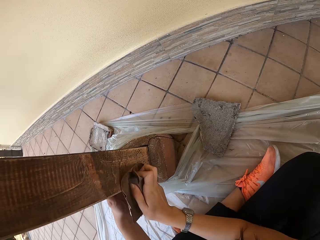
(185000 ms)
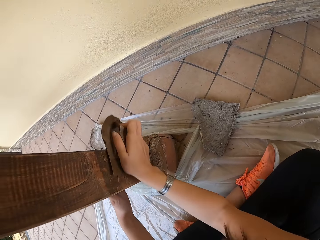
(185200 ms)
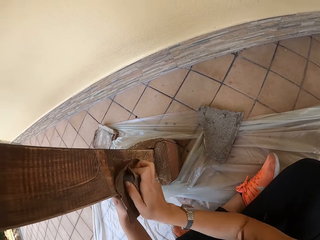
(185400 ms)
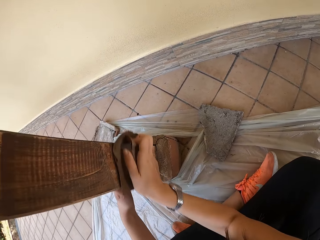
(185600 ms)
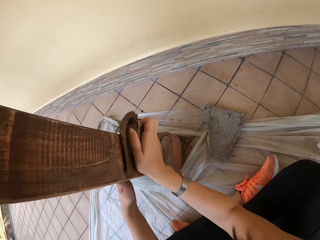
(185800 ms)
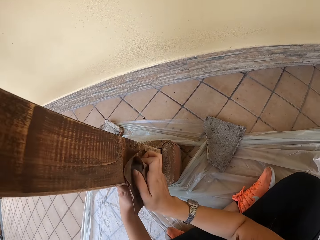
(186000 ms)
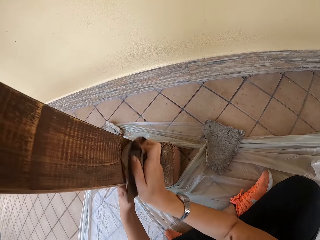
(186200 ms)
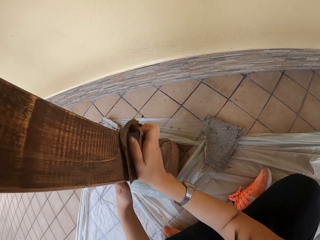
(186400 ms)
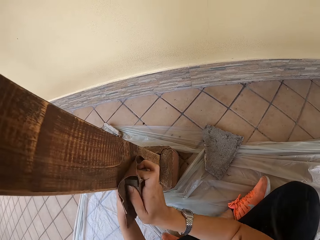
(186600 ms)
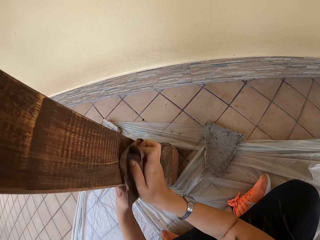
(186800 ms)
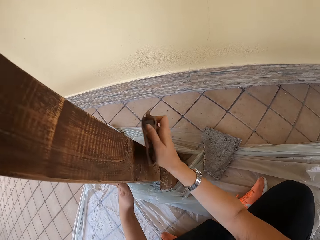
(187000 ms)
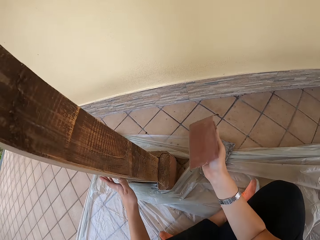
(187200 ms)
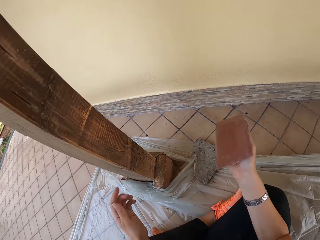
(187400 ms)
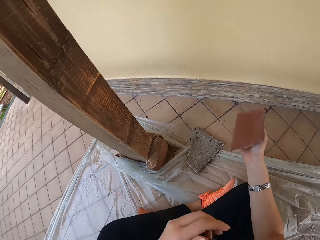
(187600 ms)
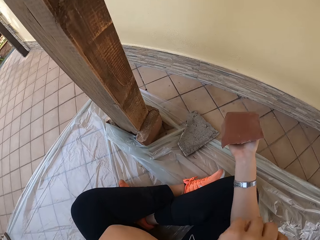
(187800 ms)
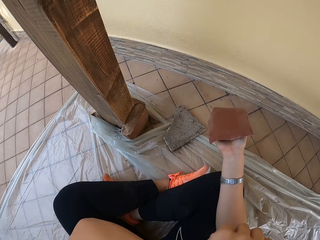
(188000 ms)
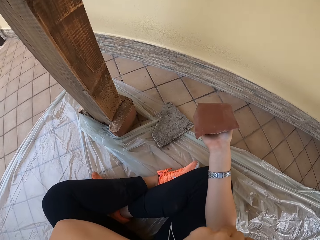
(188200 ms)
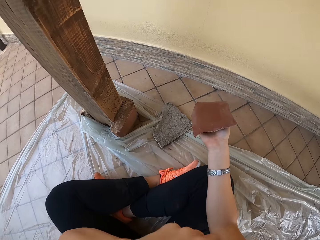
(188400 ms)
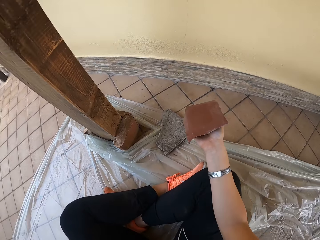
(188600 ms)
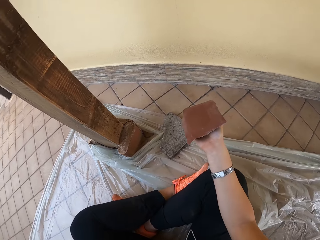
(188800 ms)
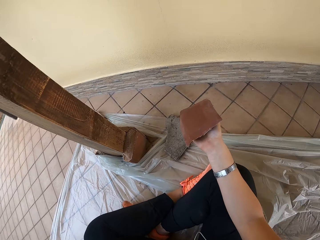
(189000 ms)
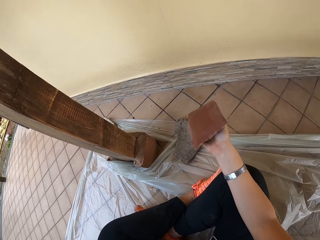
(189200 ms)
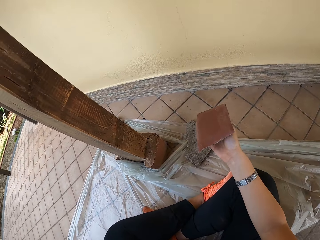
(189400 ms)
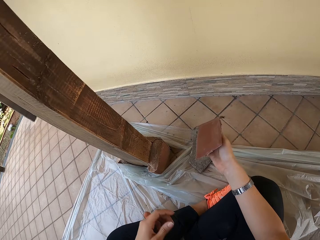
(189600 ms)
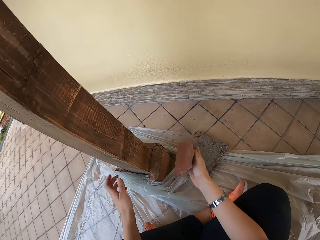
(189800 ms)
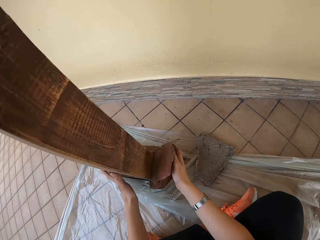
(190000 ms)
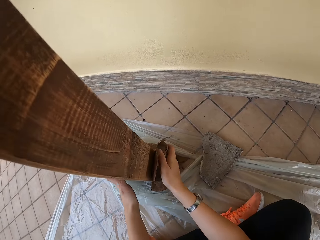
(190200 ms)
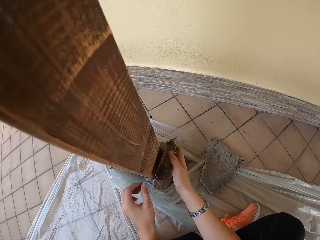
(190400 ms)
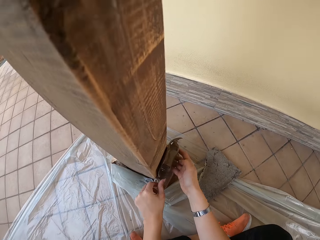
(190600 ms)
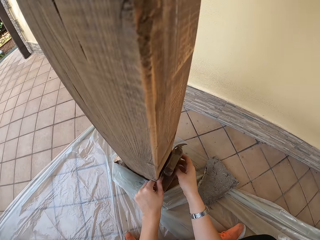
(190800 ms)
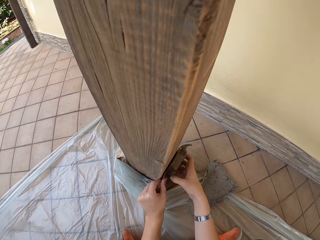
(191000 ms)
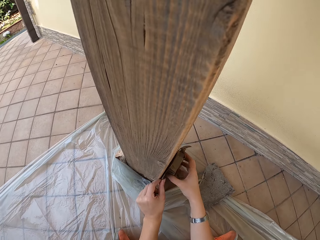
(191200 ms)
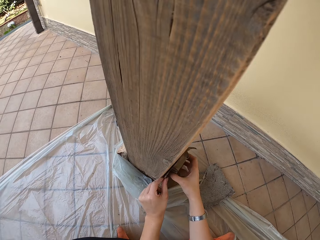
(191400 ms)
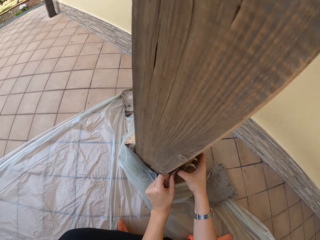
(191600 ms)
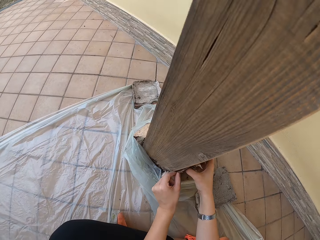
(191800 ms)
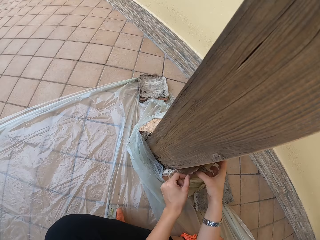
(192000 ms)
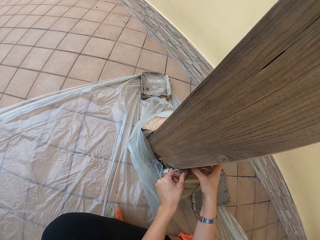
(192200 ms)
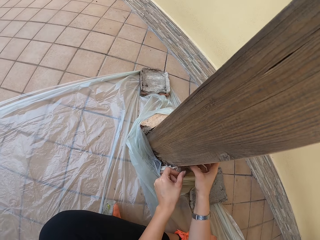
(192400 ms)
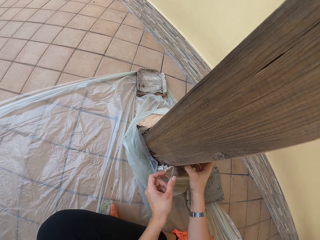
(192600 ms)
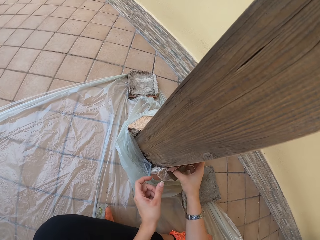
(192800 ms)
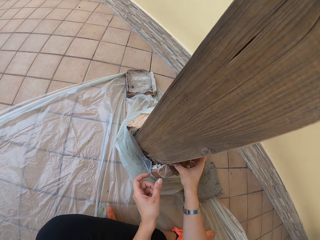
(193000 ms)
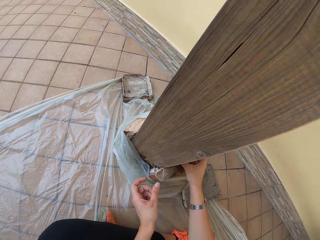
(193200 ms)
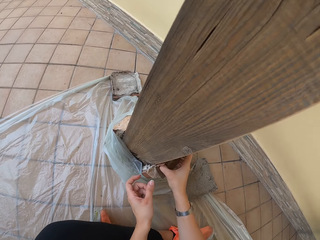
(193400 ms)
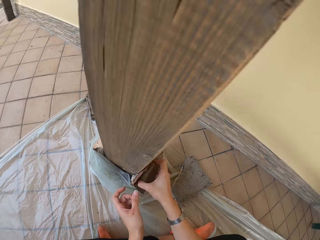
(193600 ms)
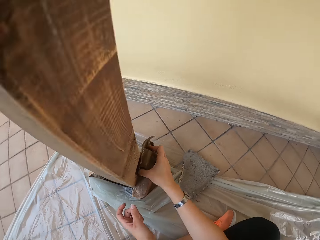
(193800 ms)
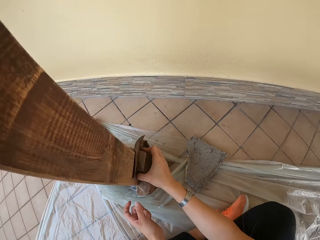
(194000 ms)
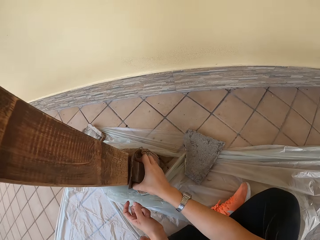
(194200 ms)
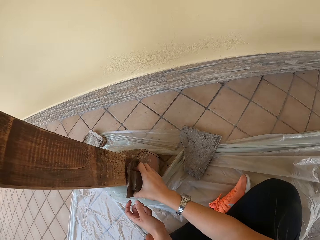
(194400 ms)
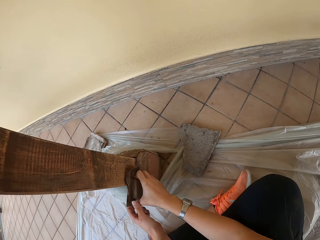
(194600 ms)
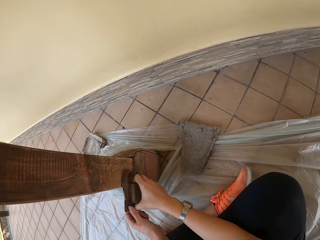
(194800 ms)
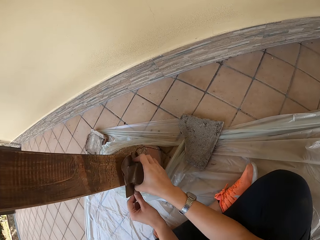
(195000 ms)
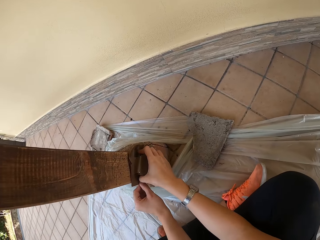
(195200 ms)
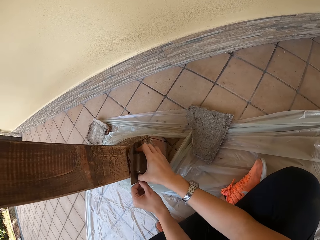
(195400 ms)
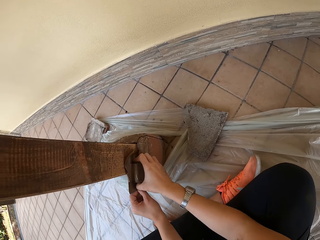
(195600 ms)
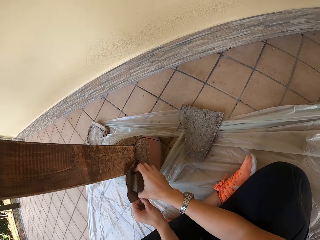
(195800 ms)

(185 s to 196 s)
The camera wearer pauses. She touches her face with her left hand. She places her left hand on the pillar. She smoothens the pillar with the sandpaper in both her hands.

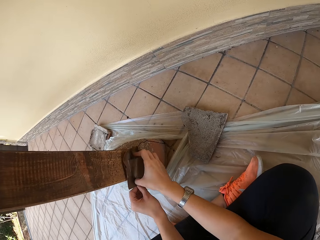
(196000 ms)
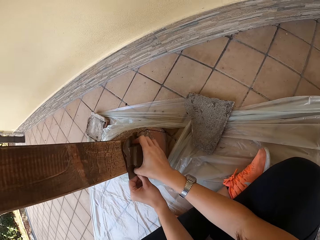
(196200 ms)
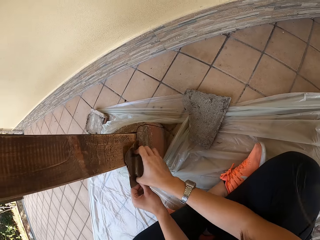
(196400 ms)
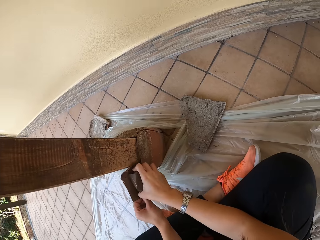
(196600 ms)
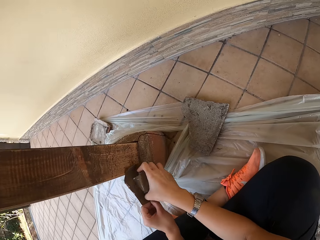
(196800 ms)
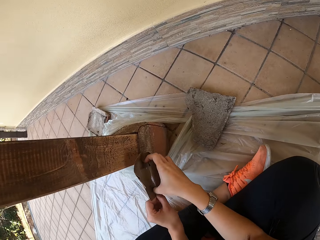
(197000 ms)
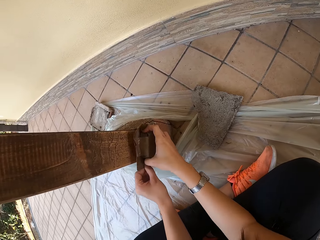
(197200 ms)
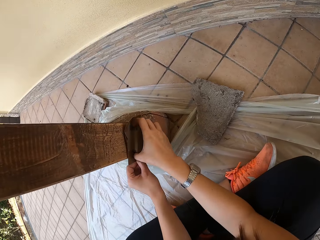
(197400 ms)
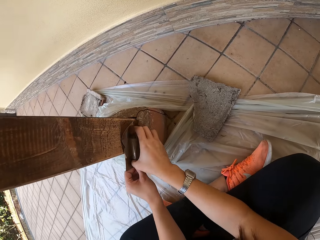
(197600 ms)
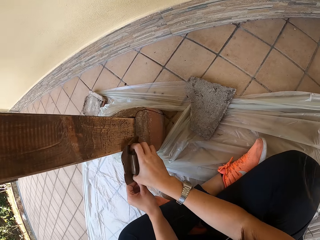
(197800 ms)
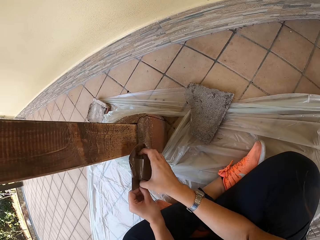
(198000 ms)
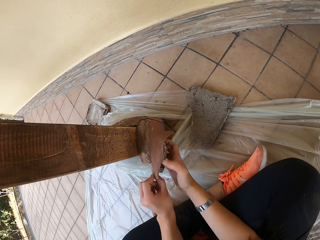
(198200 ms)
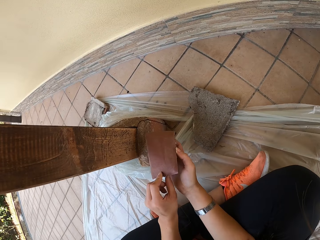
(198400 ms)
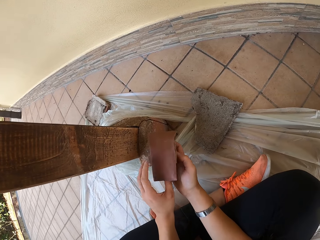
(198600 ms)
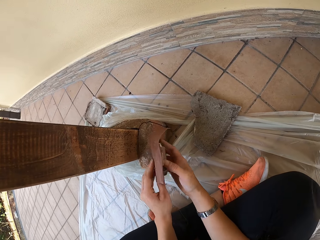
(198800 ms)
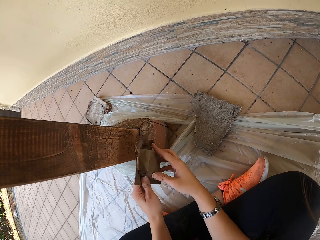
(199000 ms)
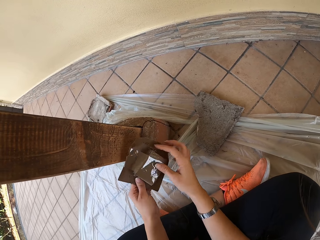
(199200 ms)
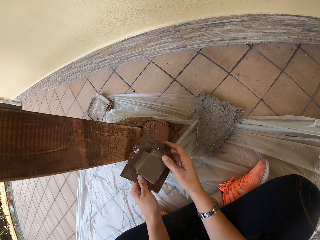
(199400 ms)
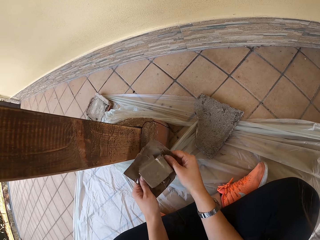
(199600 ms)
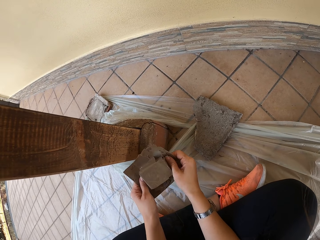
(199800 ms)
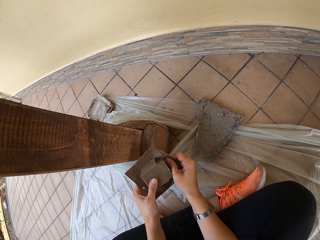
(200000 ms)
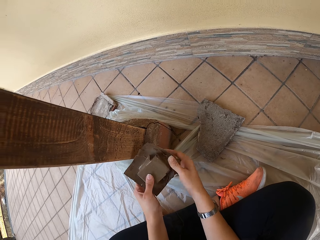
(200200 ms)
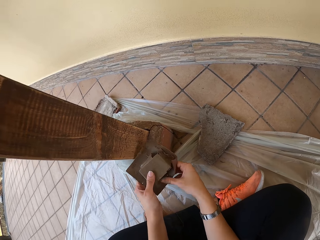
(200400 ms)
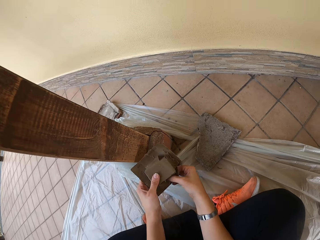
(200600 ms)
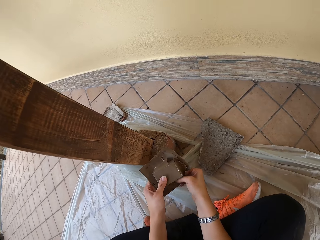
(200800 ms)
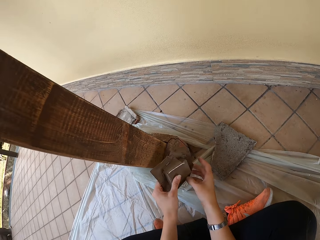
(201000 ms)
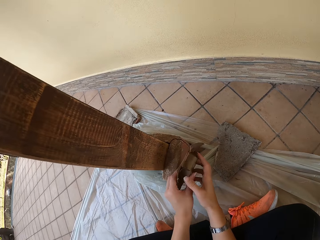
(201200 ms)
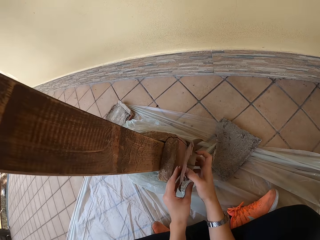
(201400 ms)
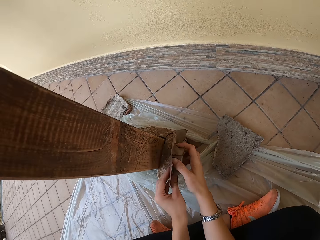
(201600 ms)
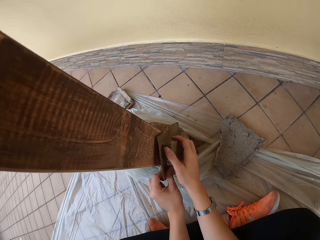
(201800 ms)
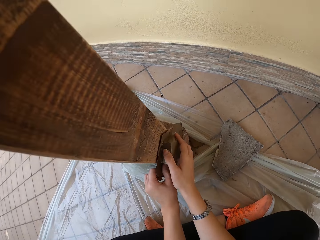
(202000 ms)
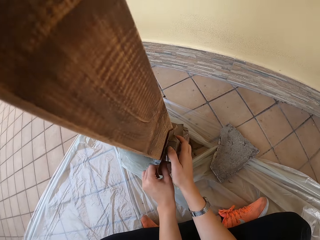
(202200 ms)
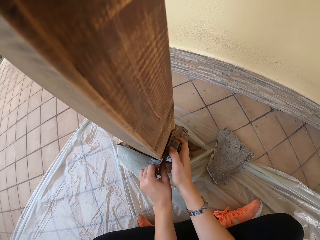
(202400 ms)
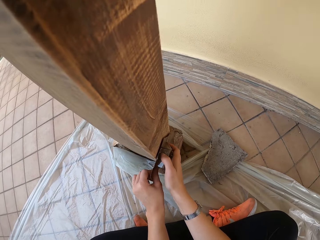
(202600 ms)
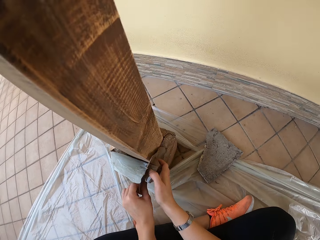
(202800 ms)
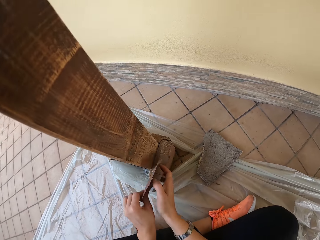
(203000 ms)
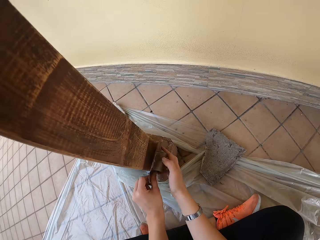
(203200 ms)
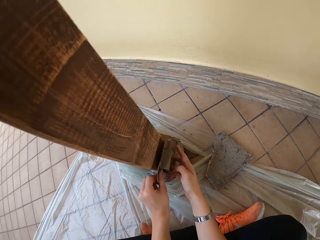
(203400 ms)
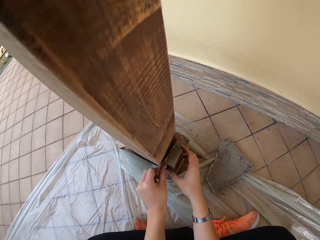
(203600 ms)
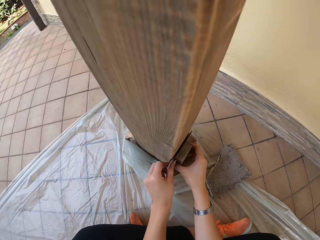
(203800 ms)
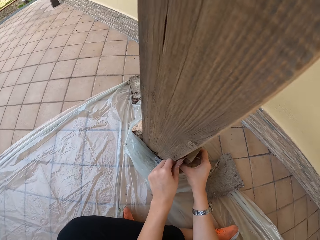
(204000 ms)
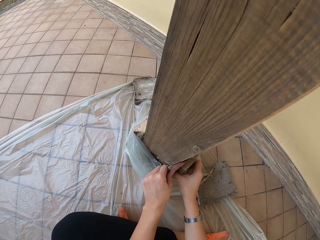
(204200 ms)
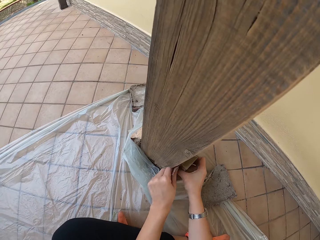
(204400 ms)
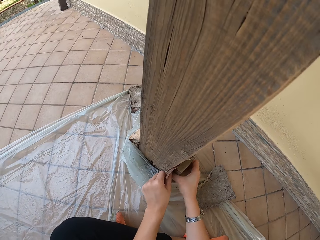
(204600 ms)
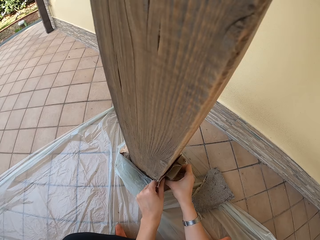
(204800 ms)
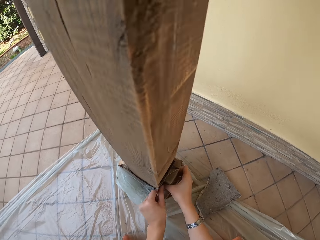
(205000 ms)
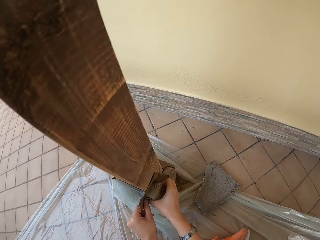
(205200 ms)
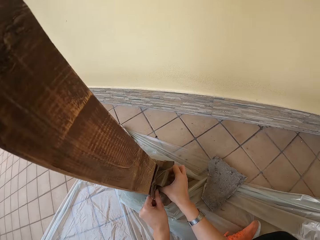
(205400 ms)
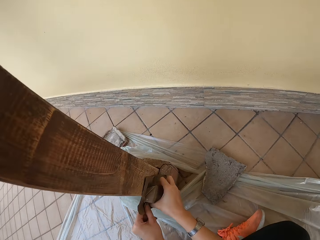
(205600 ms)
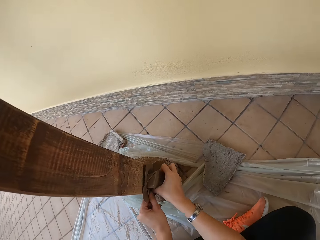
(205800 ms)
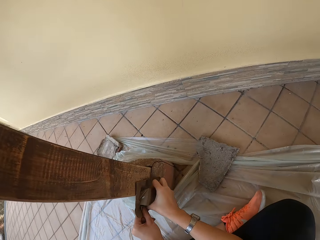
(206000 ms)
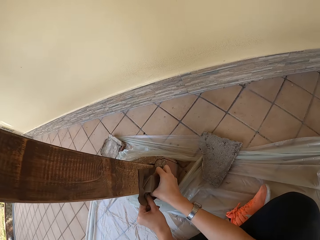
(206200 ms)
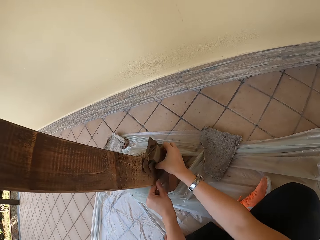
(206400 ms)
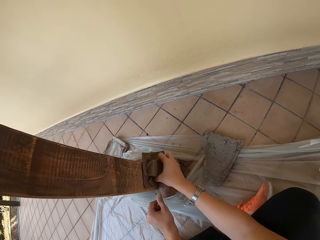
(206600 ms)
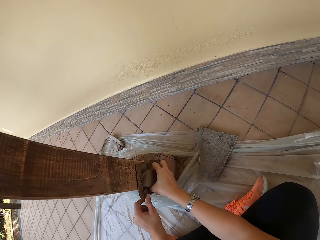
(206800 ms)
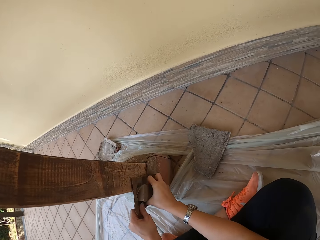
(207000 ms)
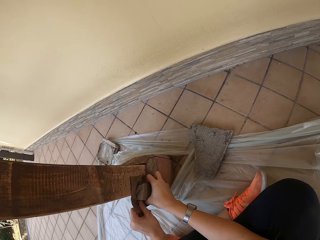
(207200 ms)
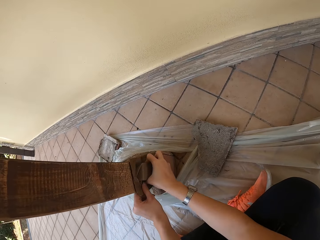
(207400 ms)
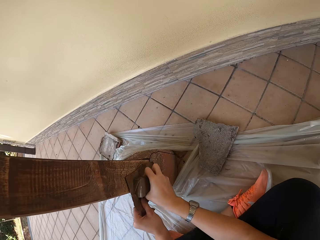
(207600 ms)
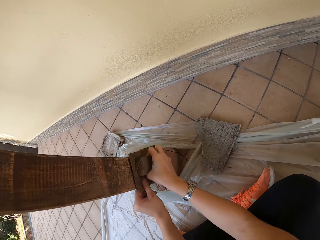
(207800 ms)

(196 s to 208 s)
The camera wearer adjusts the sandpaper with both her hands. She touches the sandpaper. She smoothens the pillar with the sandpaper in both her hands.
